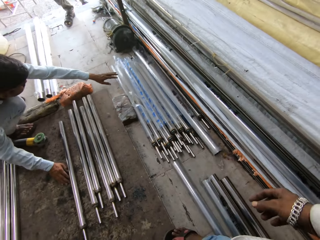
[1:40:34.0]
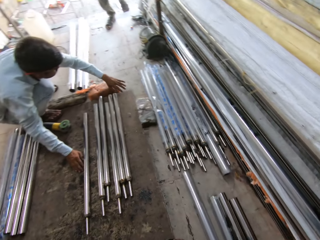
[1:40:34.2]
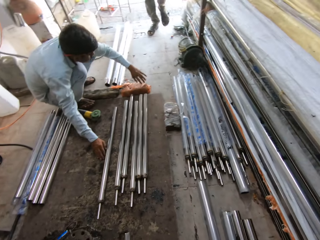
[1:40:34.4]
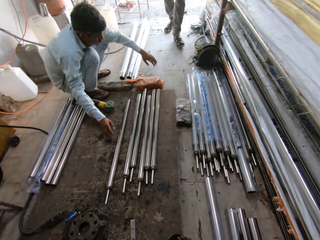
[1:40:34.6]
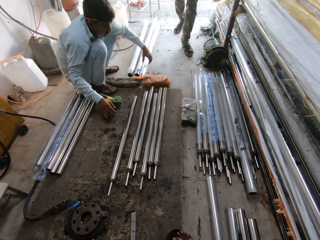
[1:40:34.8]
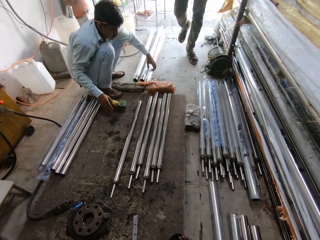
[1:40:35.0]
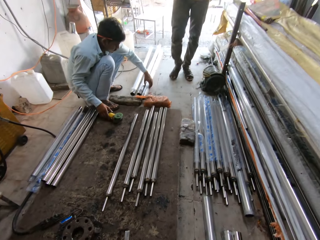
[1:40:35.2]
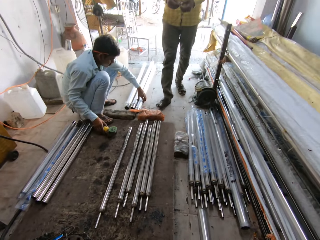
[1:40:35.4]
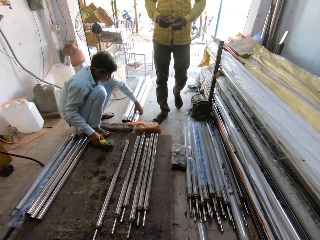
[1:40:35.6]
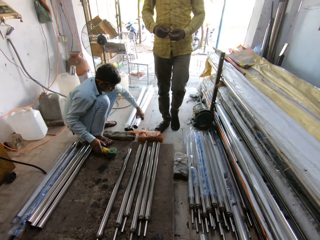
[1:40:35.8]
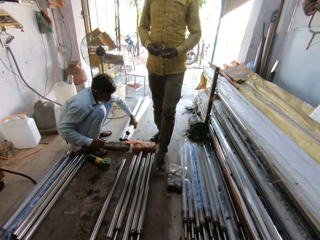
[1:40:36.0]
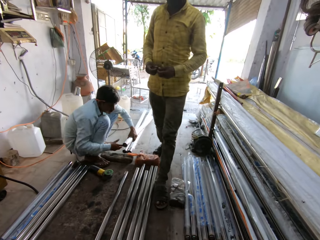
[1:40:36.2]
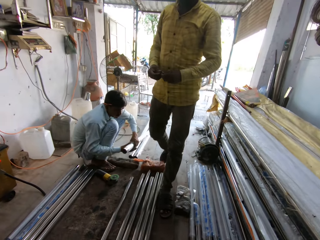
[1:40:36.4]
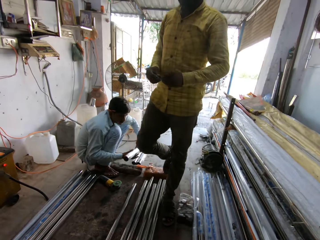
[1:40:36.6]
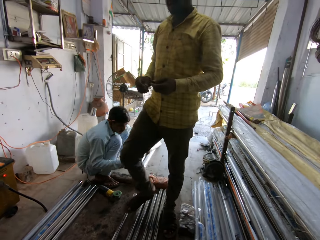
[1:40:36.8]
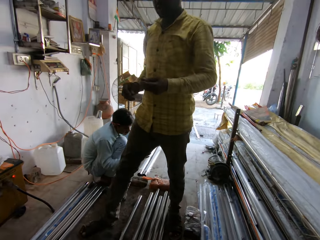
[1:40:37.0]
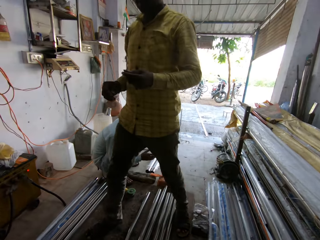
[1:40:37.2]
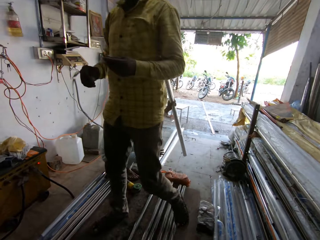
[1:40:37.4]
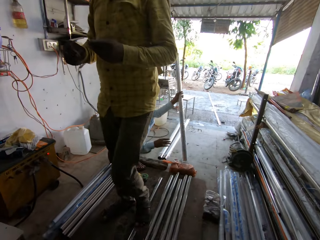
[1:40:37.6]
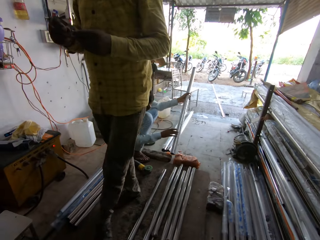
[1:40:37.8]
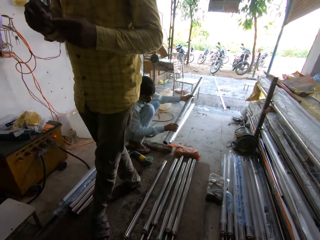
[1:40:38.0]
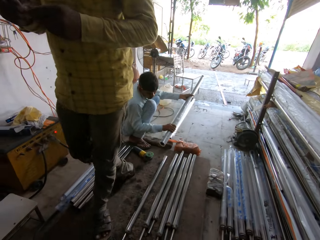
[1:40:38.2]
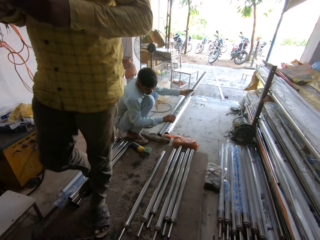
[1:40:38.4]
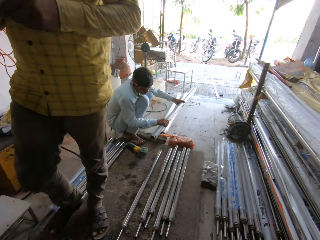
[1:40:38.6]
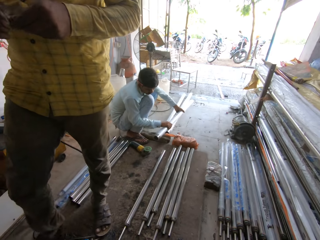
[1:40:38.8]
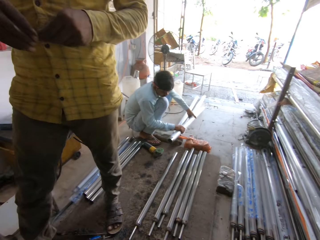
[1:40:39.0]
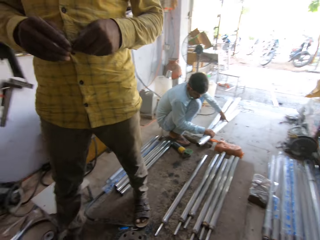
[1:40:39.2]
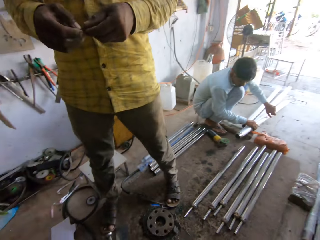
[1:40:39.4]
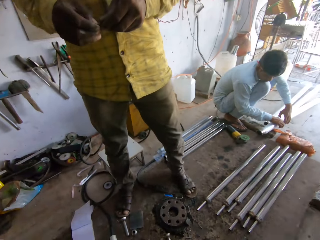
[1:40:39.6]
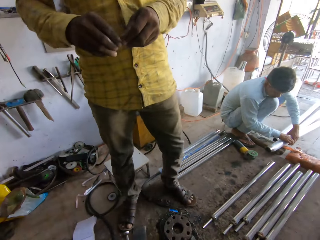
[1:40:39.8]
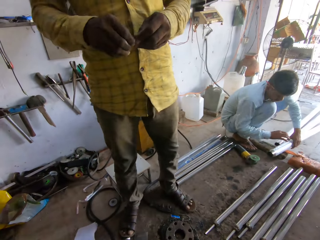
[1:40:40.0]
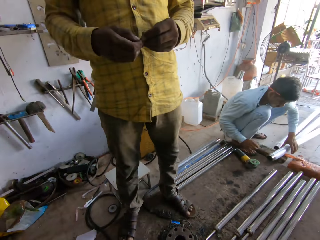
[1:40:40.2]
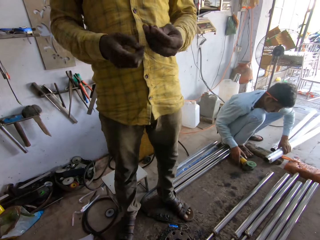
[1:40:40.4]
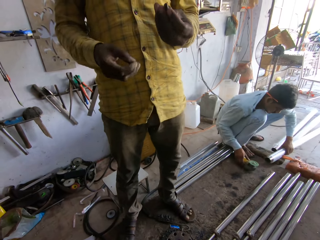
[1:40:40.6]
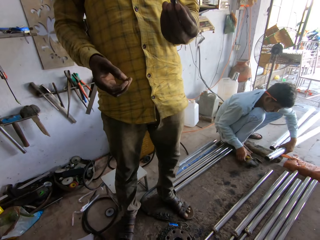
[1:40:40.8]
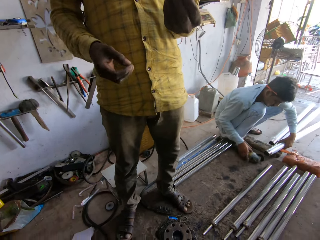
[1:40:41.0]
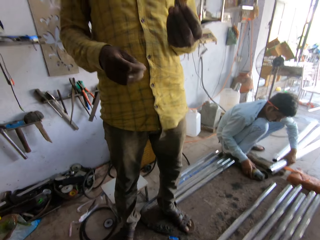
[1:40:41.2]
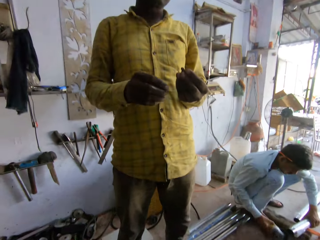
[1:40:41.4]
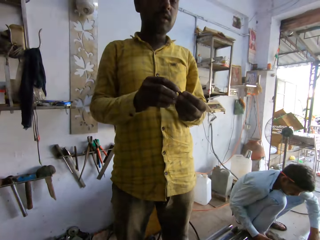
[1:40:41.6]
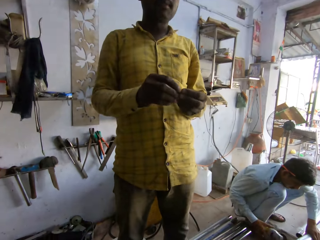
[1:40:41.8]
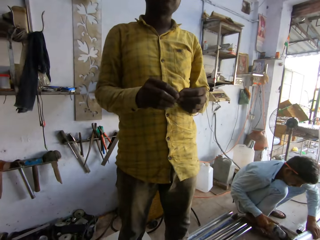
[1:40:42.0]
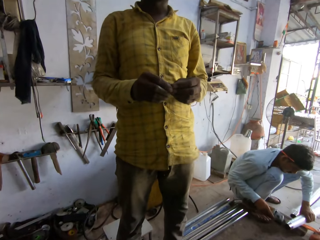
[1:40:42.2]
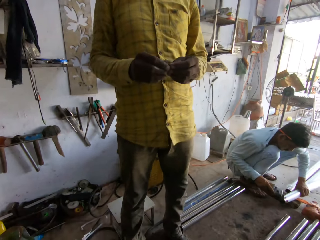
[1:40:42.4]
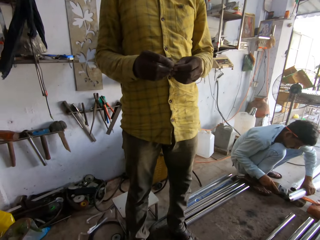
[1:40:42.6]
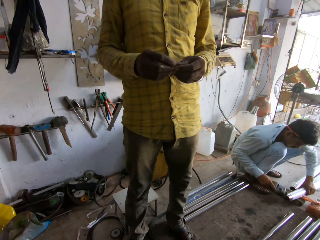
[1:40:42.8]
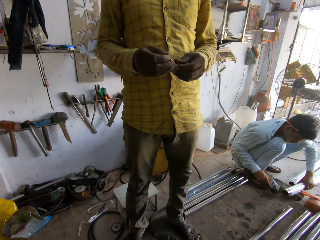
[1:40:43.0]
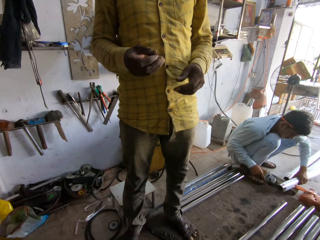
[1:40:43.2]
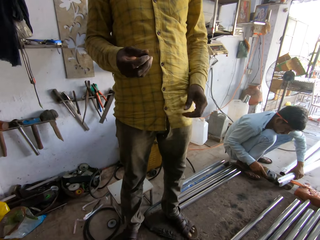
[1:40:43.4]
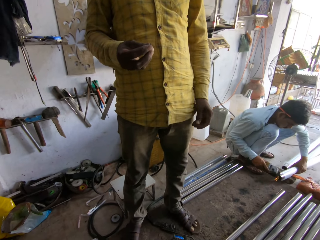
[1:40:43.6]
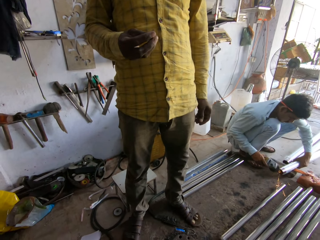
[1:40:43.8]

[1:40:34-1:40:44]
A man walks around. Another man puts metal down. The first man stands and picks up a metal bit.

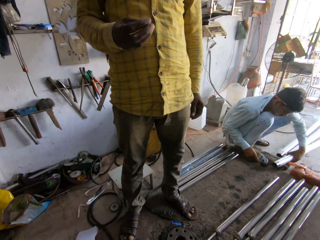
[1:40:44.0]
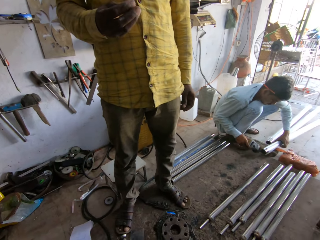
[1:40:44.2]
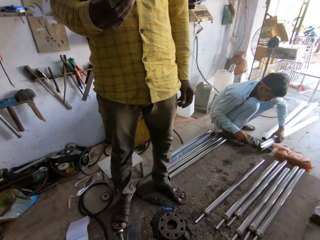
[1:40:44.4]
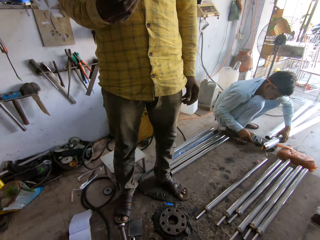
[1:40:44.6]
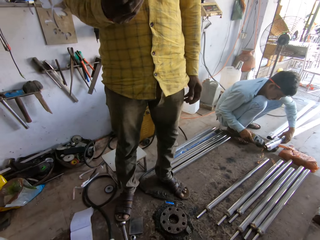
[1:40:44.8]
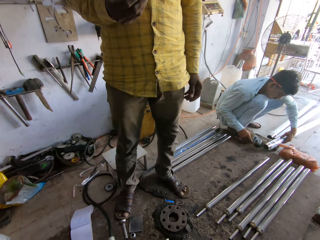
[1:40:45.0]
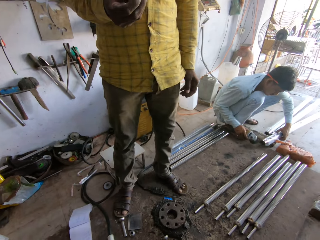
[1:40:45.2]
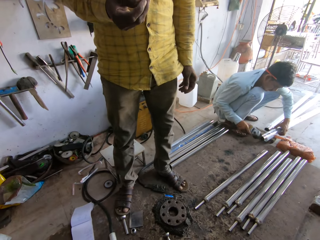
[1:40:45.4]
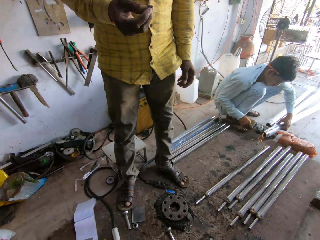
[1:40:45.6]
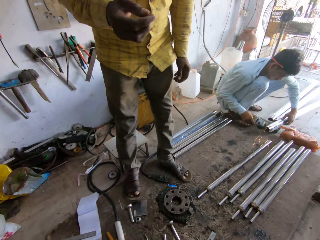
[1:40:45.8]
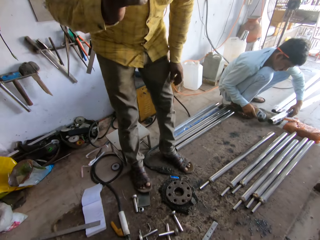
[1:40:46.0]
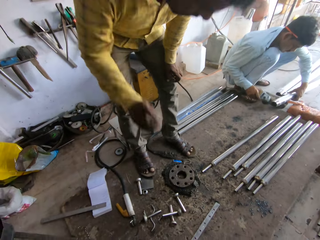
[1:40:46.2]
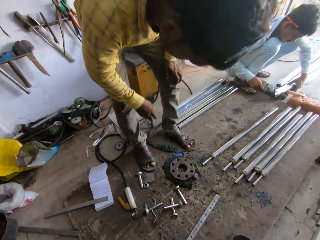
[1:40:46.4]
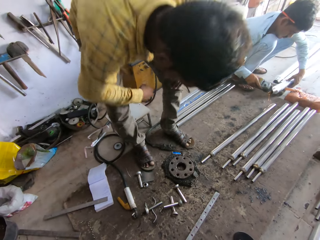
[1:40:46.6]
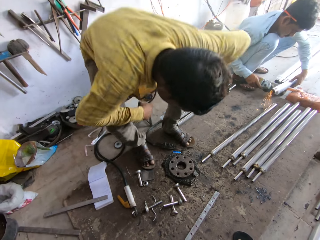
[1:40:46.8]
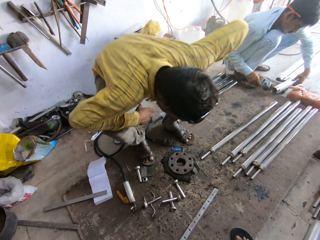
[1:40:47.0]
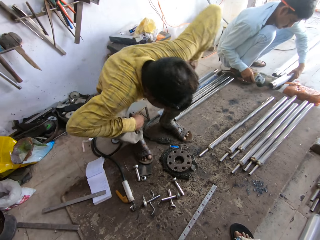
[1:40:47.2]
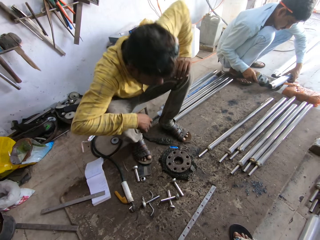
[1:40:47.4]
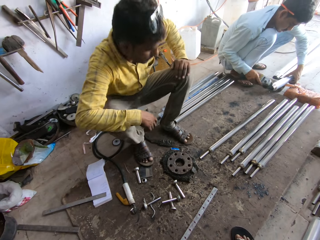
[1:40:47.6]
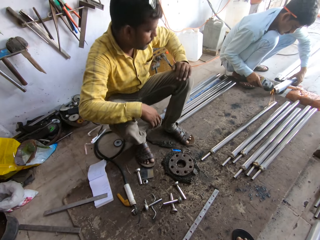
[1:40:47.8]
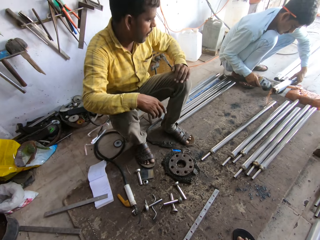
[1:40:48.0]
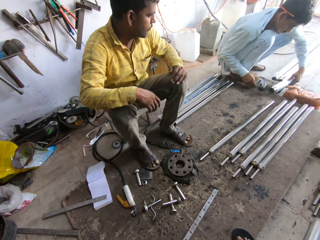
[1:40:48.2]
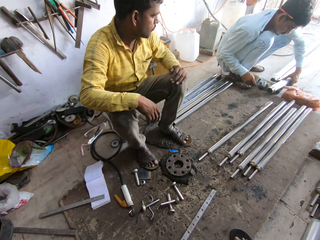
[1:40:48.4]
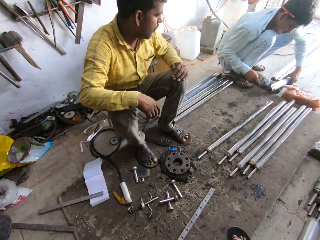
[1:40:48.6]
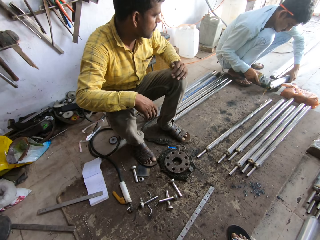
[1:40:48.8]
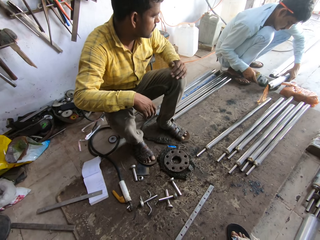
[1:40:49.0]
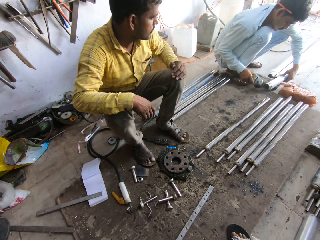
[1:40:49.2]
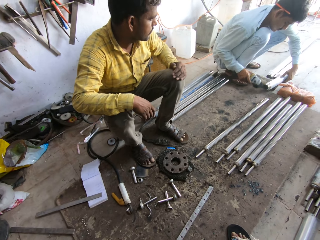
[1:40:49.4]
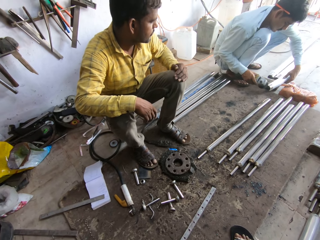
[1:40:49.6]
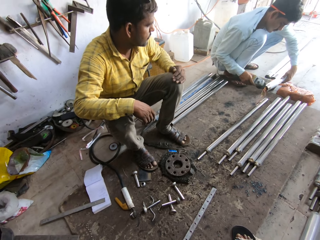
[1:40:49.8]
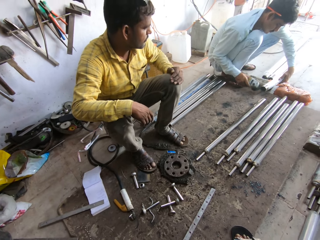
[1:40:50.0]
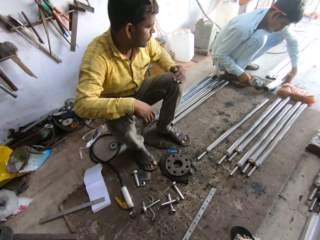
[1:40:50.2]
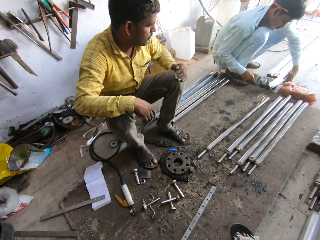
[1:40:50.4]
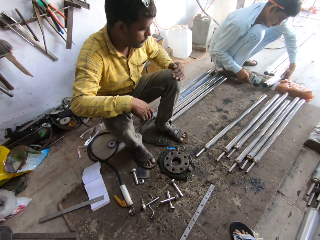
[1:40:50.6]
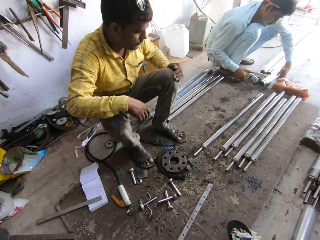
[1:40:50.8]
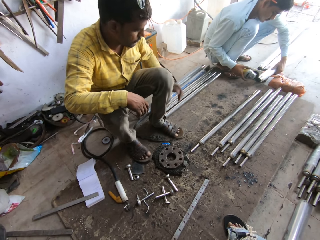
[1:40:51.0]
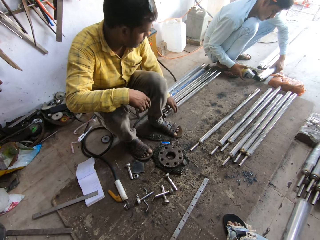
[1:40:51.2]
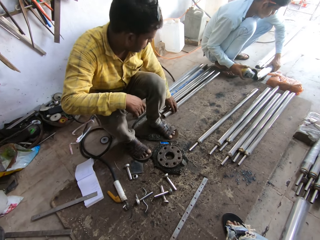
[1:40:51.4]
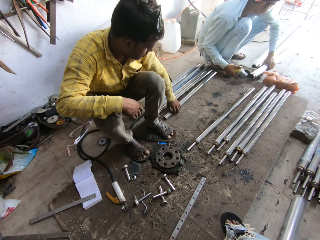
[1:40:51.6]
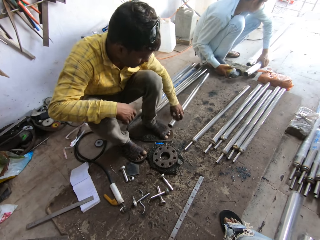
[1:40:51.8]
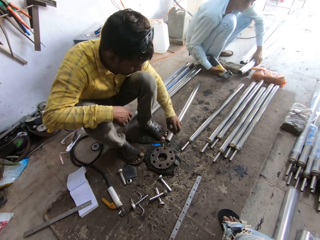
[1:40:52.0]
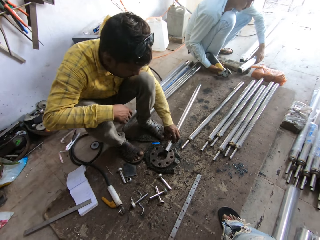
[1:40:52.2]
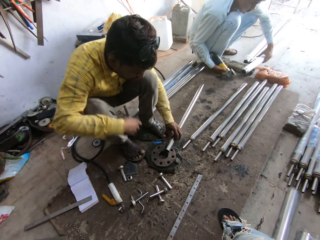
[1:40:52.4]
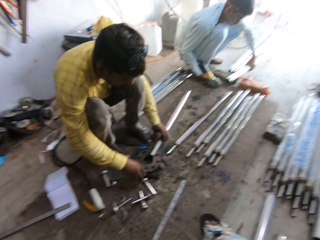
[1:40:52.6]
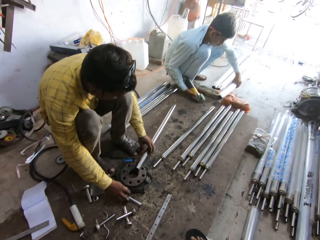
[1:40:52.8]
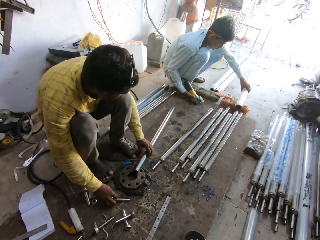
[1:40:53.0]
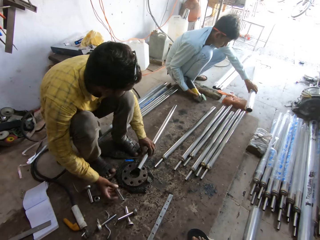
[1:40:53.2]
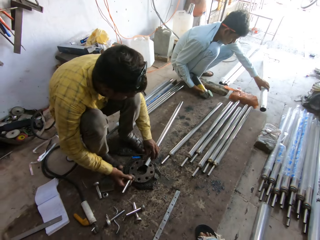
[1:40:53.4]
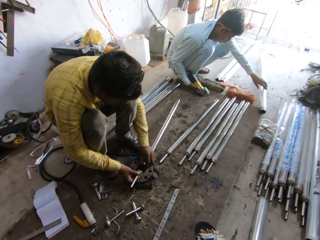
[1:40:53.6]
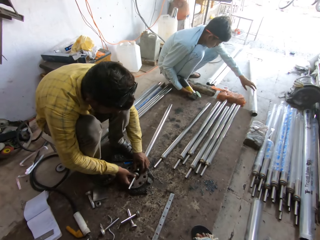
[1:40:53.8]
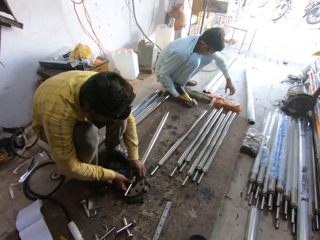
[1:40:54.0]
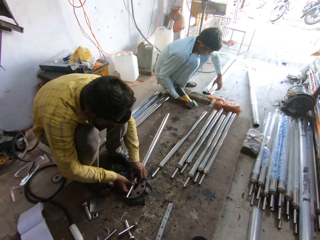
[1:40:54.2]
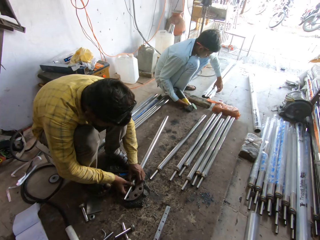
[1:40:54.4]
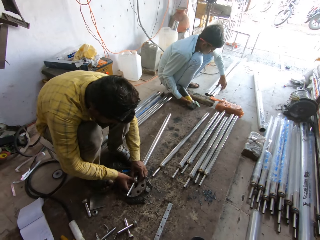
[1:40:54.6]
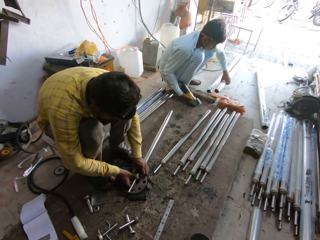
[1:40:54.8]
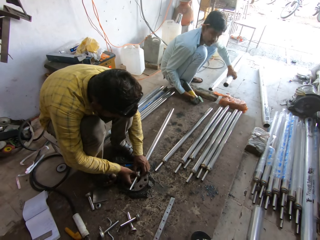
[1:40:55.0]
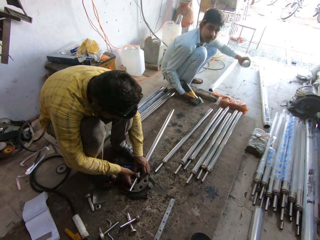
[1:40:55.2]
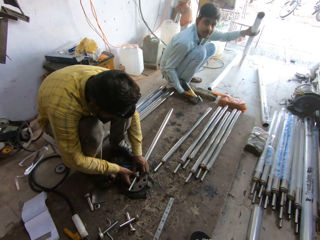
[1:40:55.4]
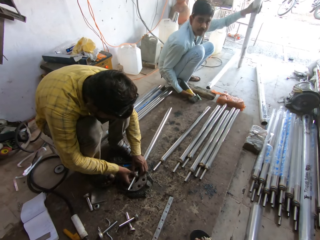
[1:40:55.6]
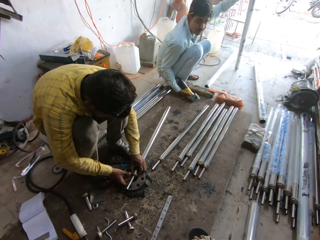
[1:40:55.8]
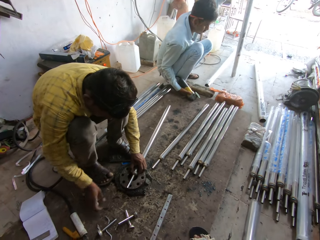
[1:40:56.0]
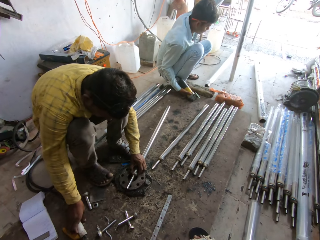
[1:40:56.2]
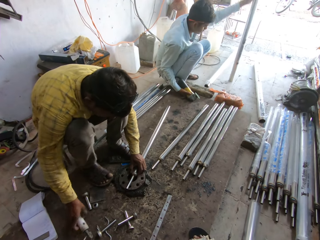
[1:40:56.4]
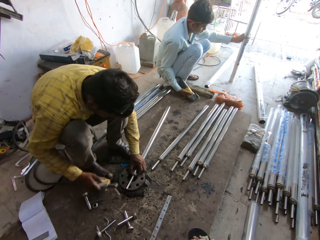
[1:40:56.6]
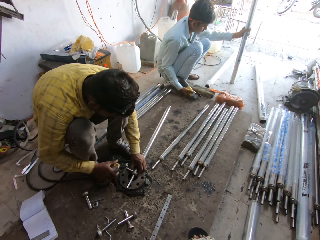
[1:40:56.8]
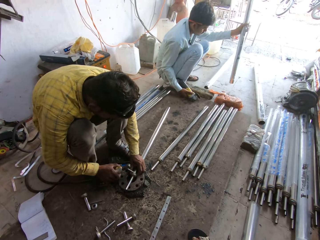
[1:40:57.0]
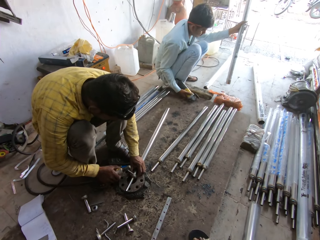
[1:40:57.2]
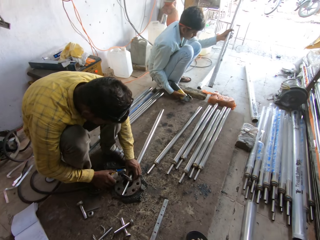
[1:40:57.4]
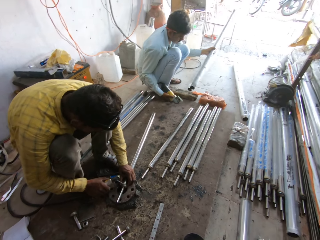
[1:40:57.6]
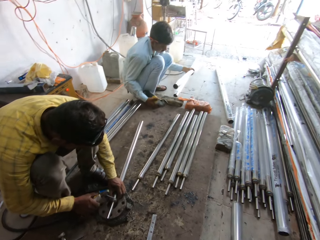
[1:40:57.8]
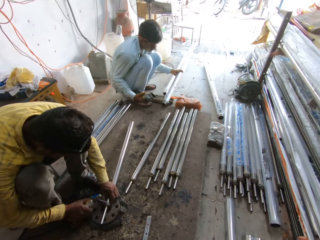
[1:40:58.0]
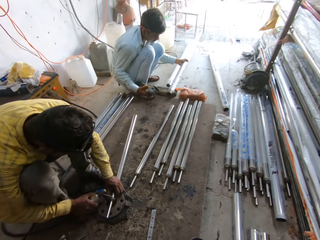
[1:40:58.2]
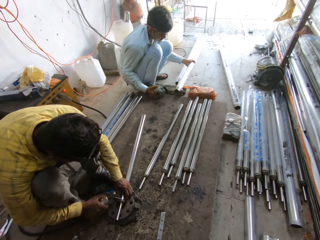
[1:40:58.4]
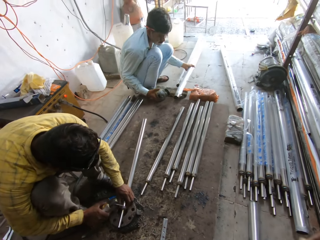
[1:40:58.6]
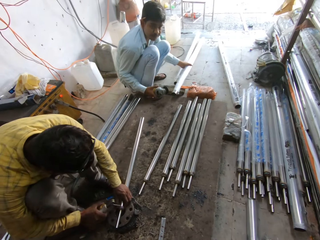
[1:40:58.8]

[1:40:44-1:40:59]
A man welds. Another man sits down. The first man welds metal. The first man moves iron and picks up metal. The camera wearer picks up steel. The first man puts the metal down. The other man connects the metal to a big iron. The first man lifts the iron and puts the metal down.
